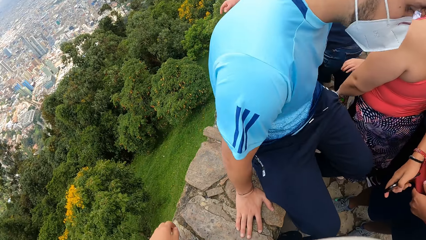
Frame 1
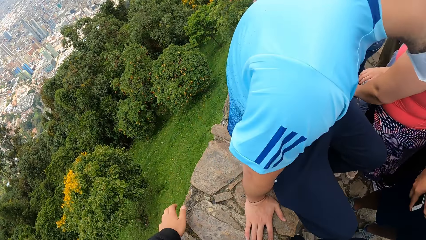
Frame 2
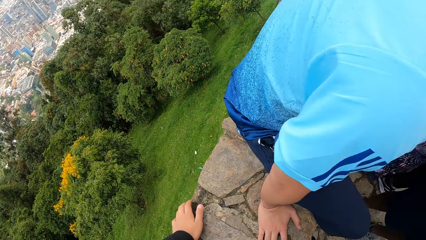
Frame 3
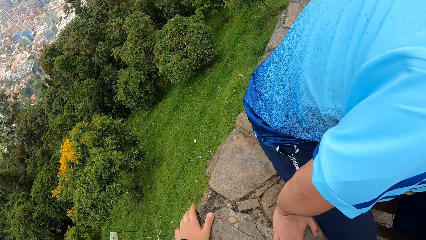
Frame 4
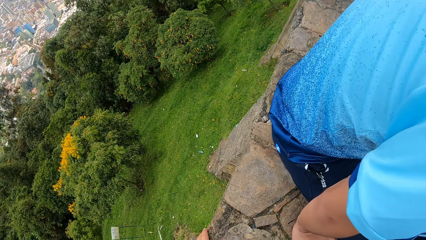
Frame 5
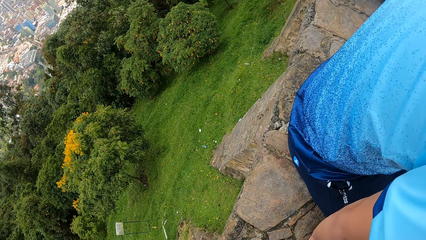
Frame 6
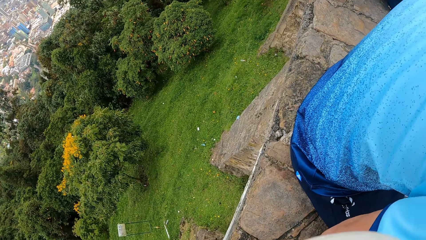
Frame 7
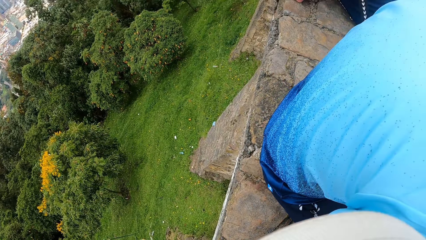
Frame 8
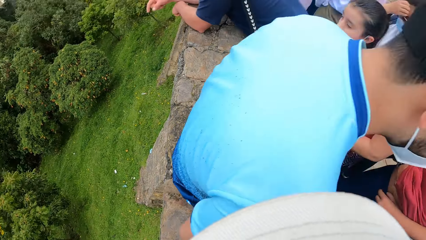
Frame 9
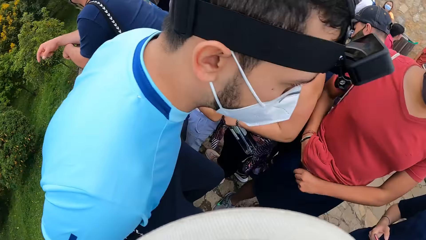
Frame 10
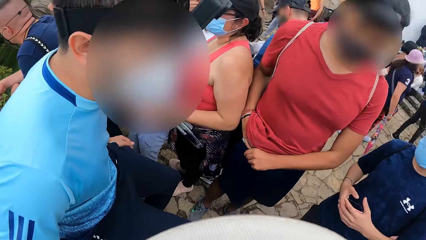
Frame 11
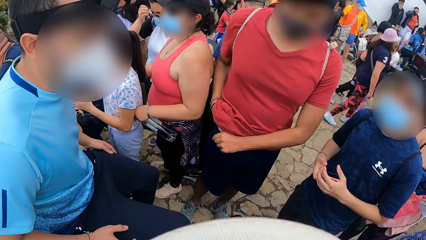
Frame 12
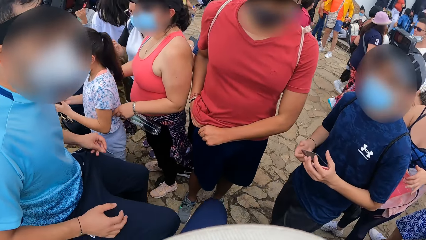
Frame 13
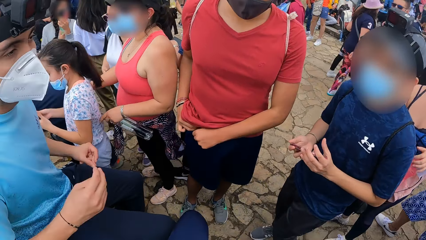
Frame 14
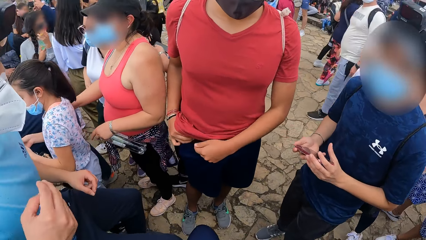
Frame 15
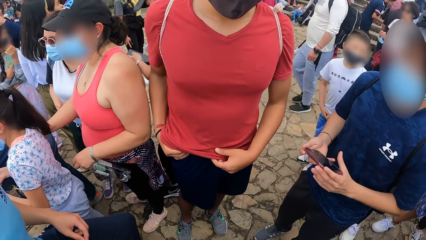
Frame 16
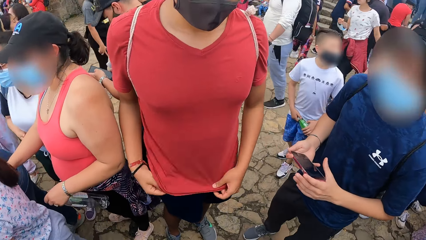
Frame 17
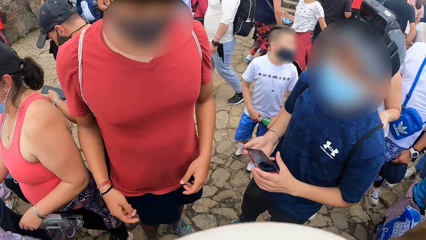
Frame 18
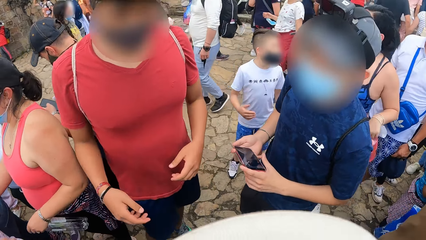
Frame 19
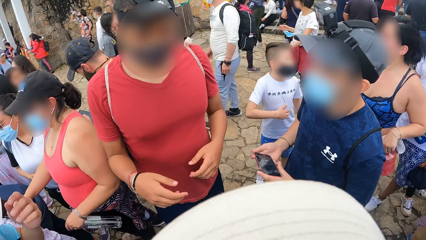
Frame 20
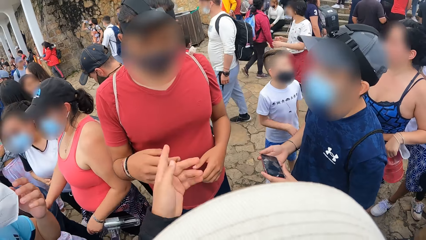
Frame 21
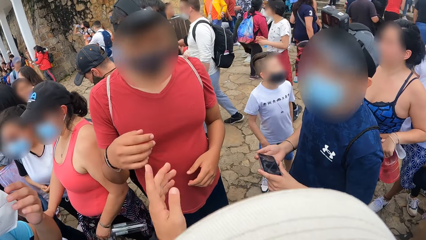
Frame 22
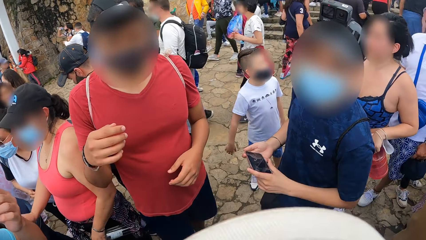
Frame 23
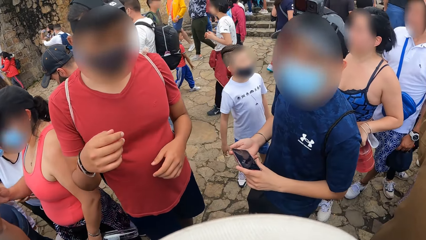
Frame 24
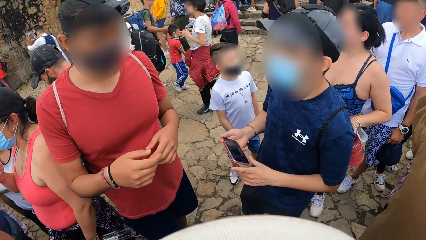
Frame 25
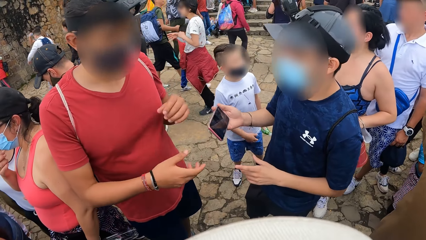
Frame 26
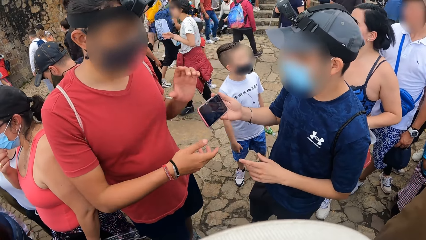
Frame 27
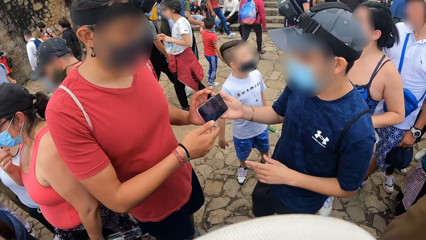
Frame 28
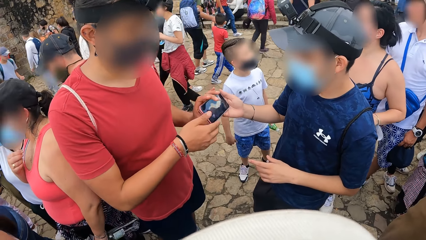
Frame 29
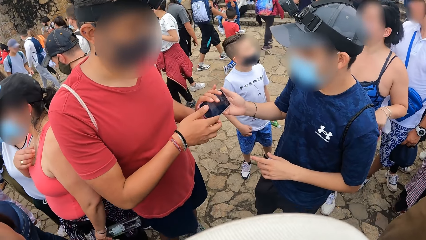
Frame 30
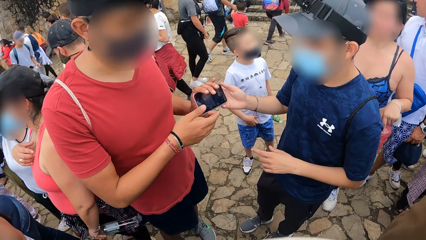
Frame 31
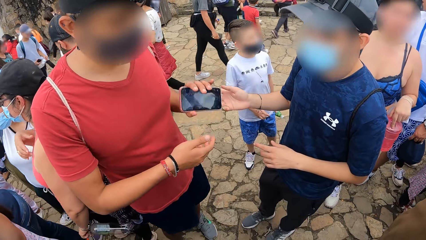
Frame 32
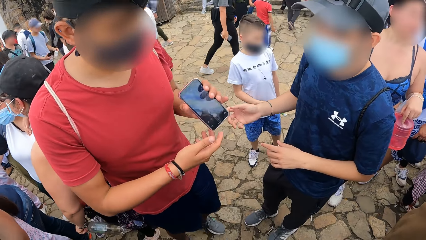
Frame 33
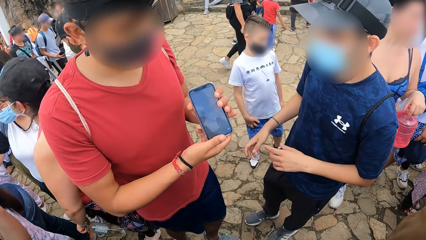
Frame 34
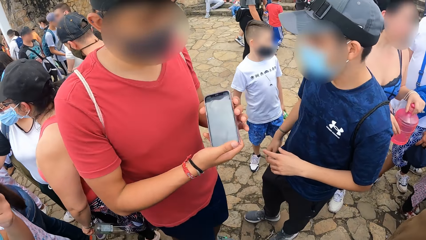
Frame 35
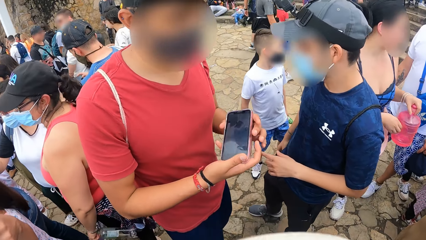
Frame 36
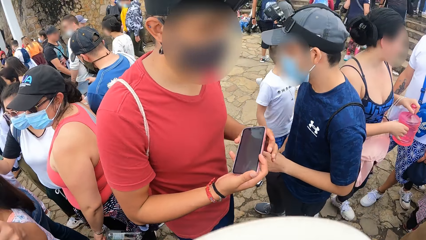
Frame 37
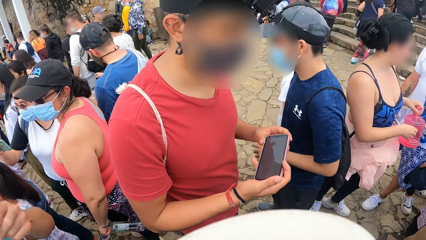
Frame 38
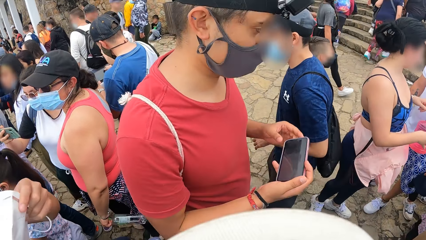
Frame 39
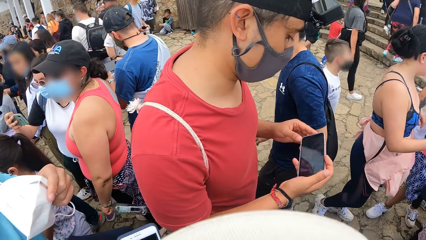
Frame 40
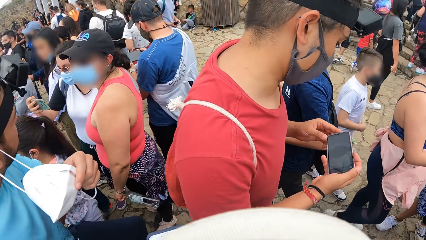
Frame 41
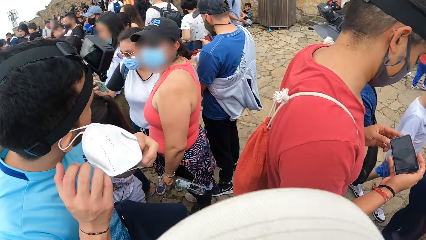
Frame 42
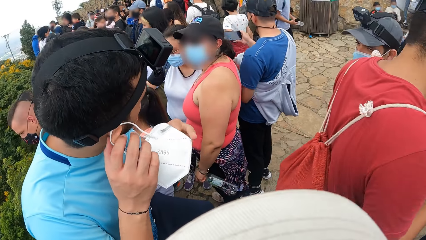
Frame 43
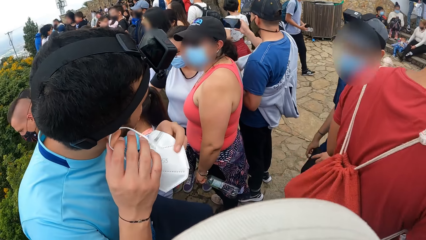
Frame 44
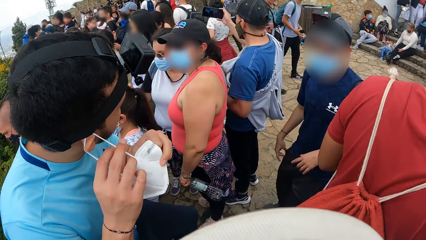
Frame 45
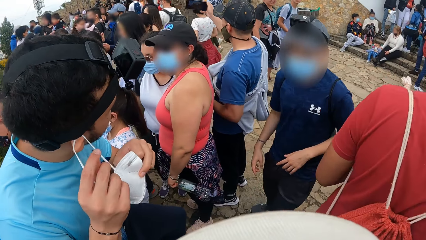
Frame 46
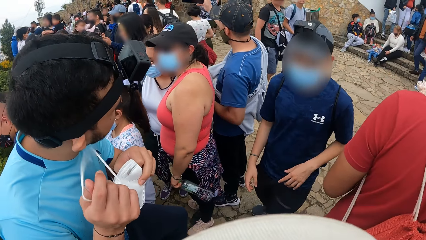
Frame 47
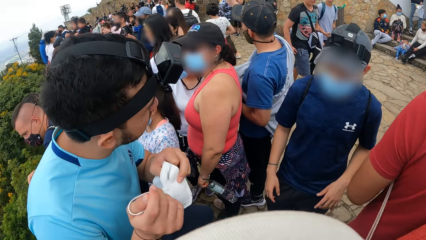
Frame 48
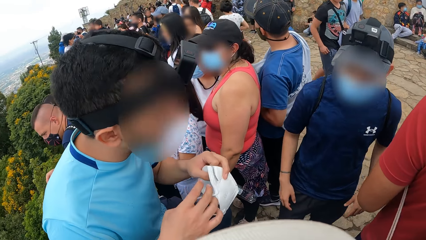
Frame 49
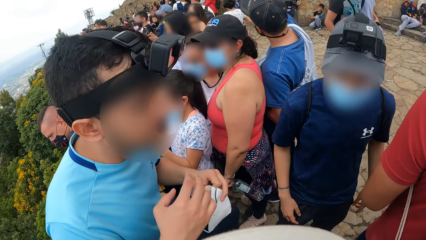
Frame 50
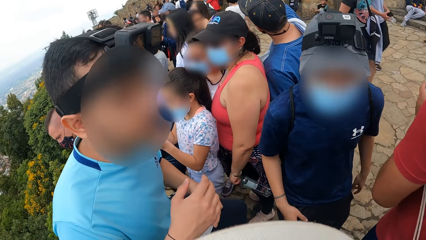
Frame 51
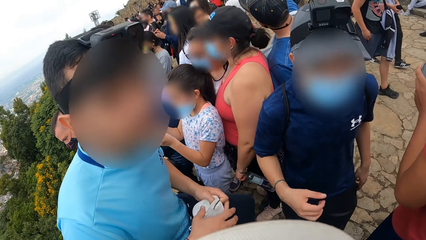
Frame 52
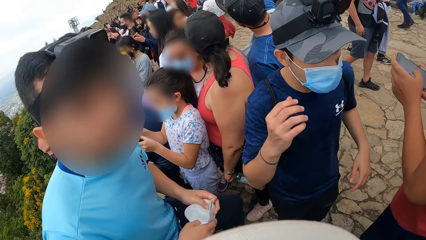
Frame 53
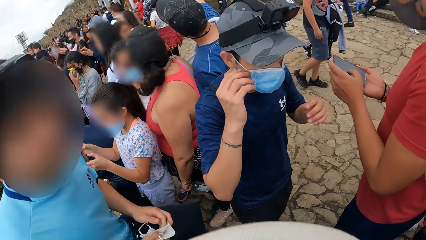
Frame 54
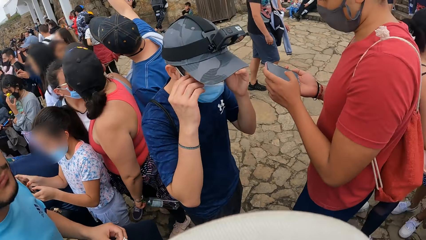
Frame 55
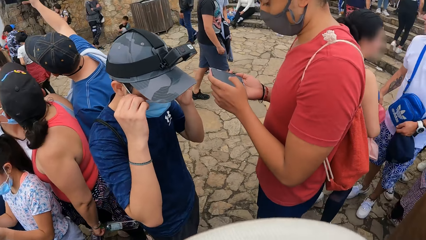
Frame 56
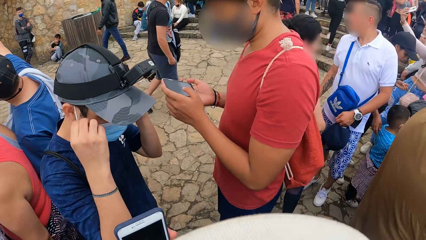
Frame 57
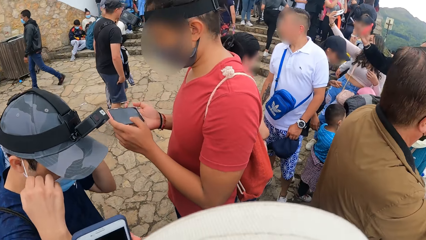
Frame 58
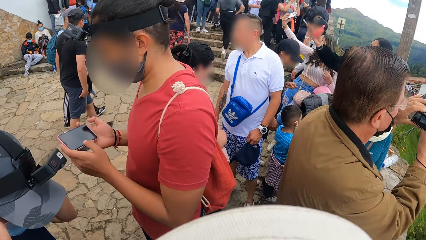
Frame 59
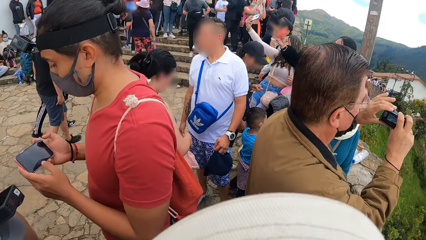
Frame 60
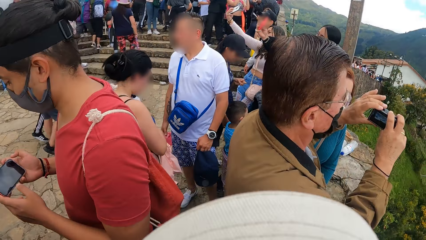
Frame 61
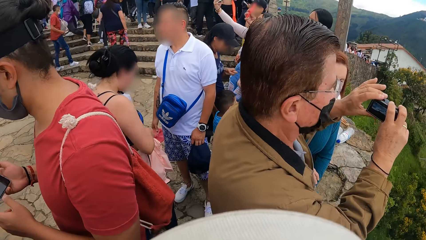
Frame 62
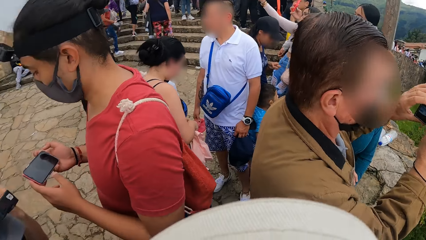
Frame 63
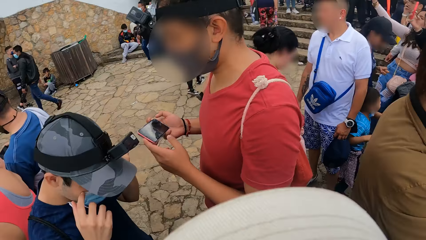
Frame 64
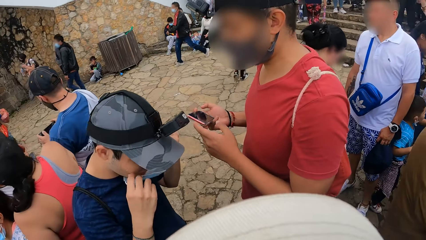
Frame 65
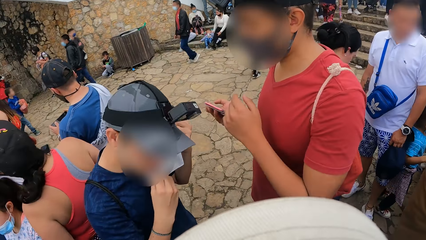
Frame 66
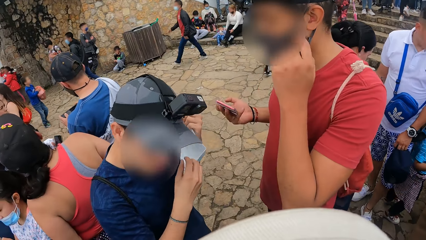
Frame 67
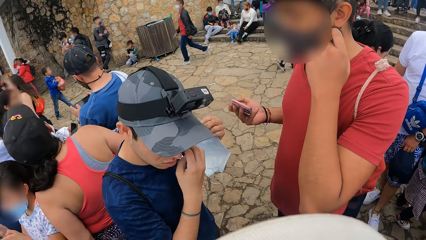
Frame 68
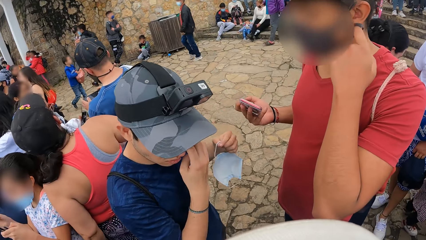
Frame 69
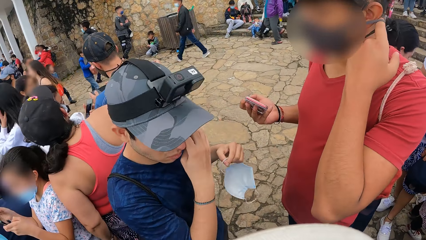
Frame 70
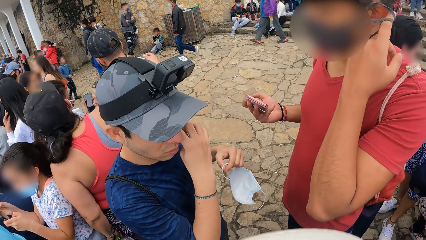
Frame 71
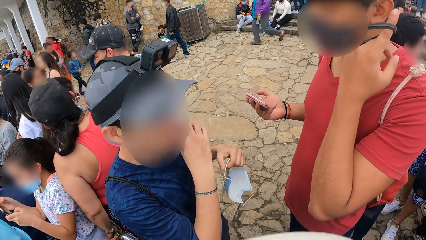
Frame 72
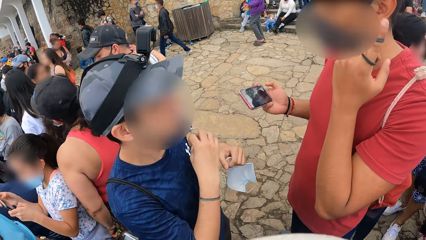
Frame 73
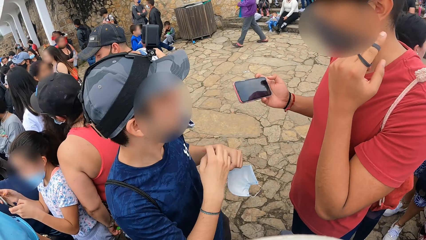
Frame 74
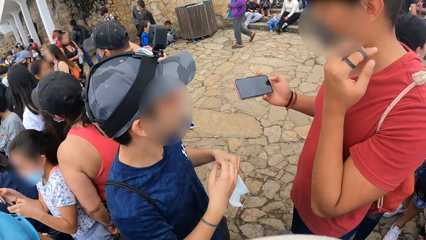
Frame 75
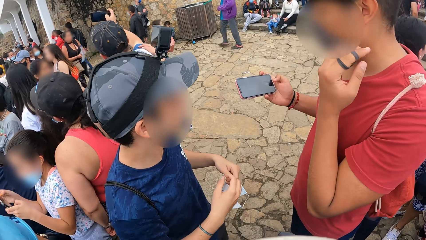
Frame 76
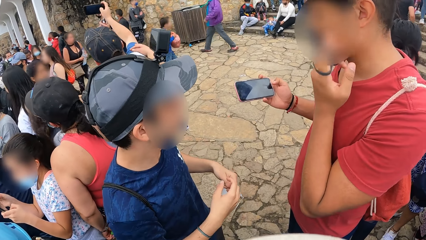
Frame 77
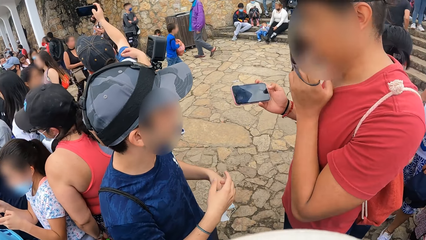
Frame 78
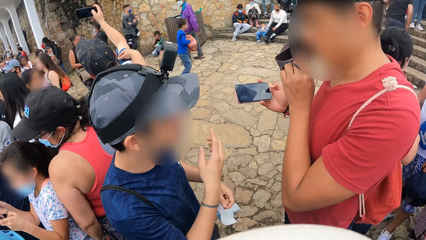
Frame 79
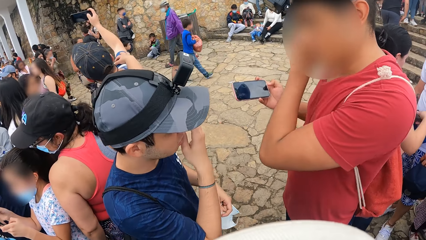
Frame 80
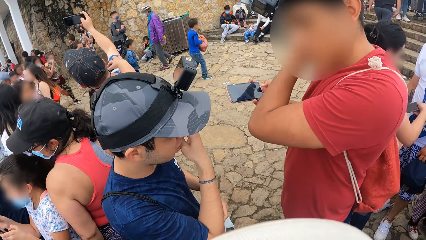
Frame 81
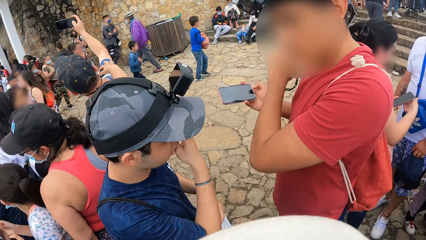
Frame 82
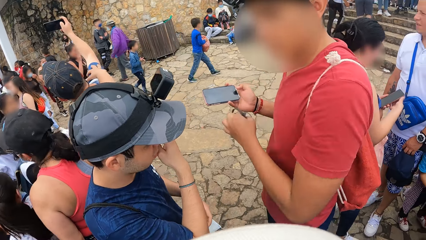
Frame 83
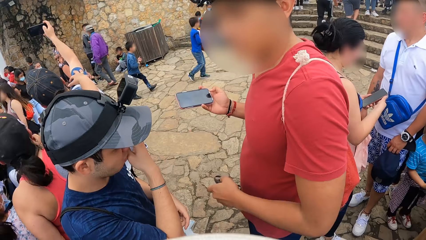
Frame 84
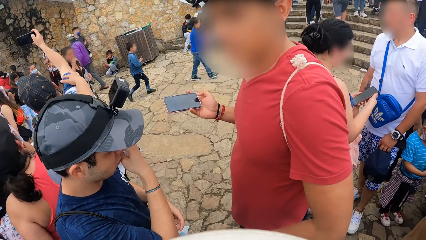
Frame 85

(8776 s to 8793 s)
The camera wearer looks around. He touches the fence with his left hand. A man pulls underwear with his right hand. Another man hands the first man the phone with his right hand. The other man raises his hands. The other man removes the nose mask with his hands. The first man removes his nose mask with his left hand.
